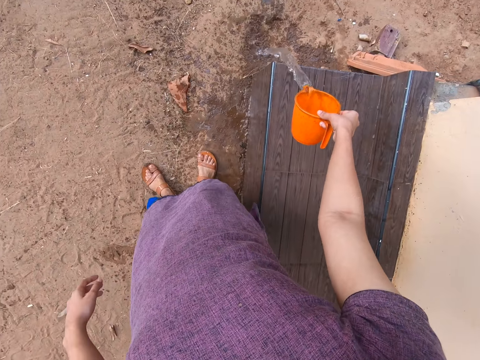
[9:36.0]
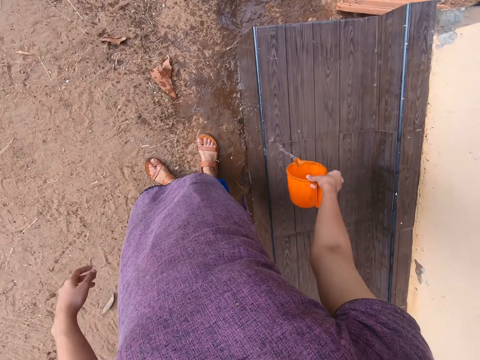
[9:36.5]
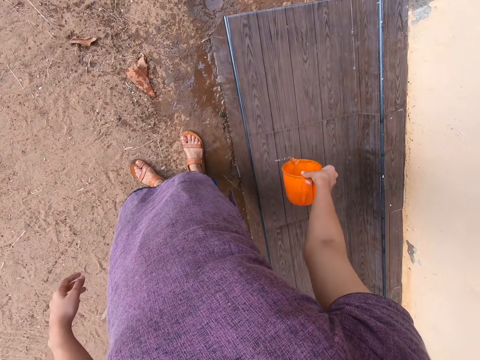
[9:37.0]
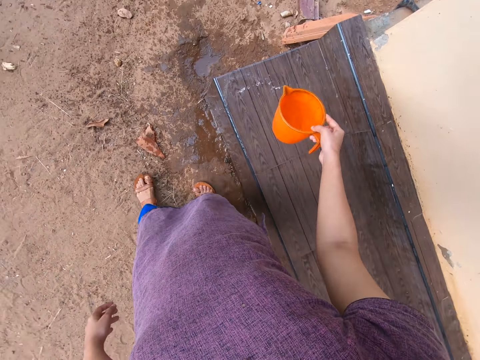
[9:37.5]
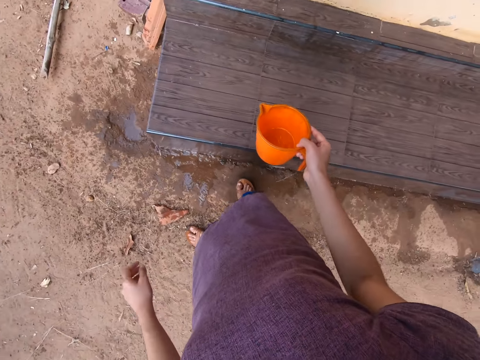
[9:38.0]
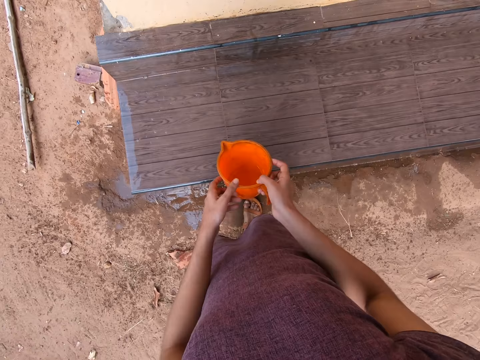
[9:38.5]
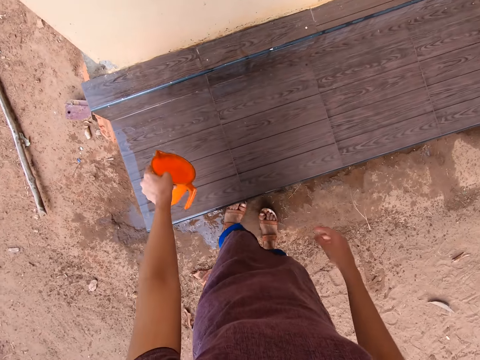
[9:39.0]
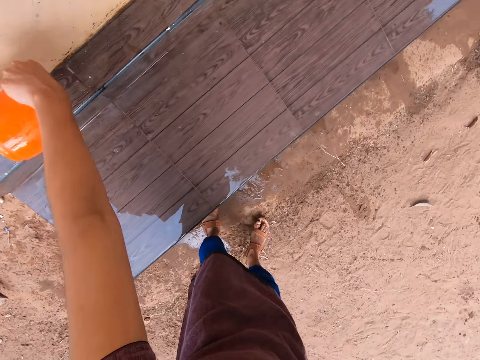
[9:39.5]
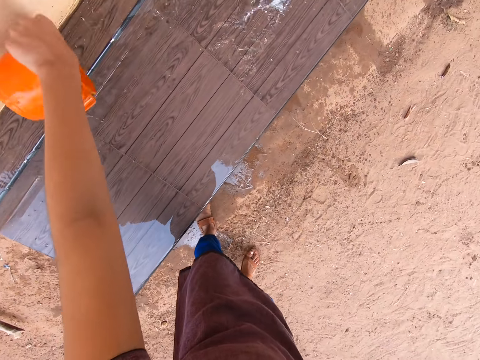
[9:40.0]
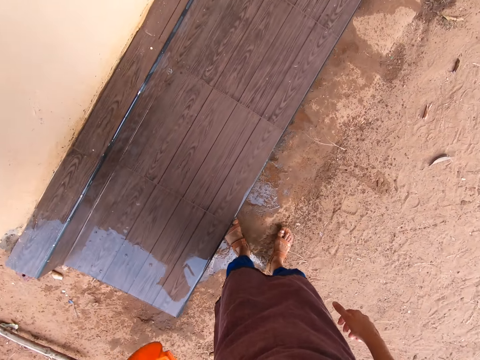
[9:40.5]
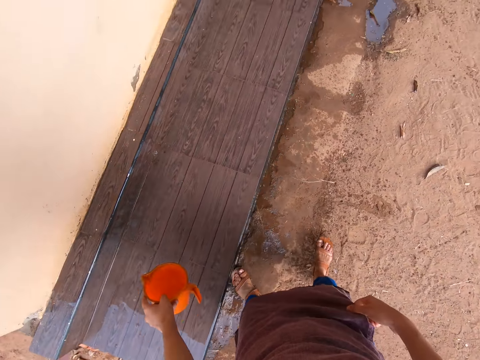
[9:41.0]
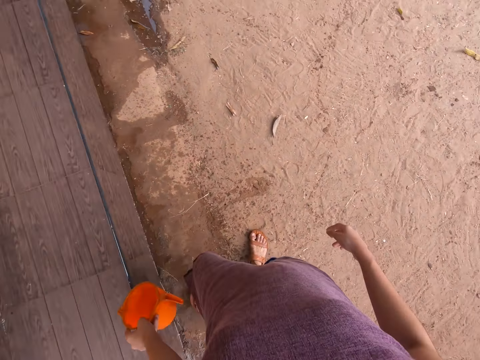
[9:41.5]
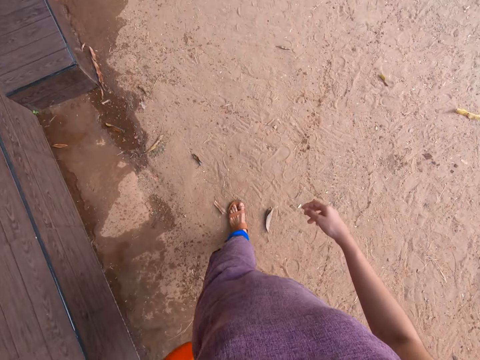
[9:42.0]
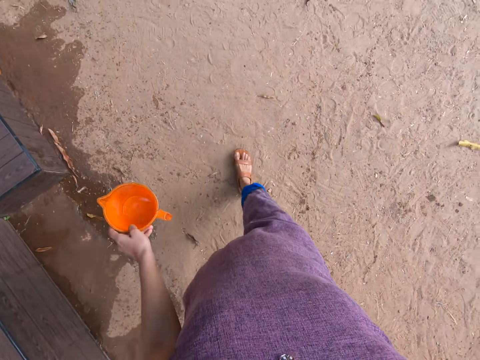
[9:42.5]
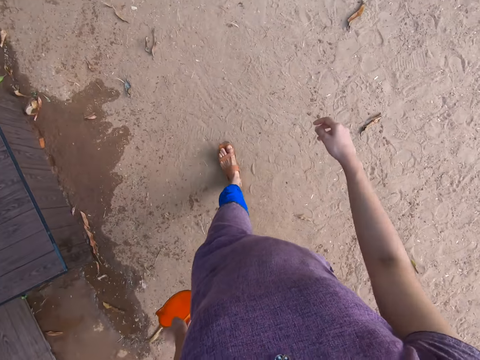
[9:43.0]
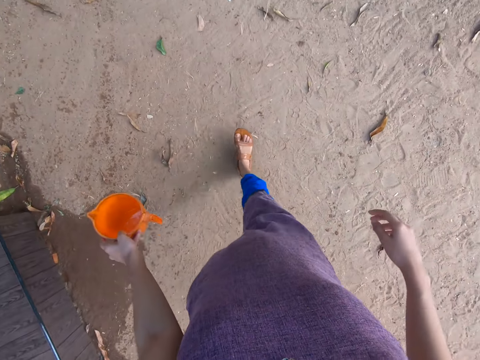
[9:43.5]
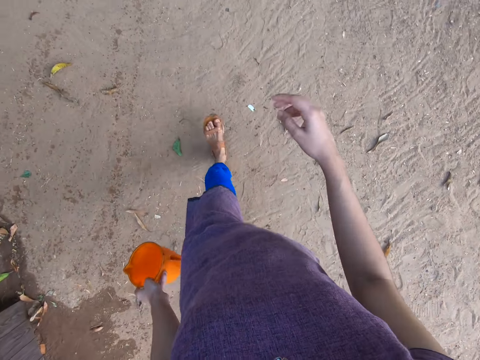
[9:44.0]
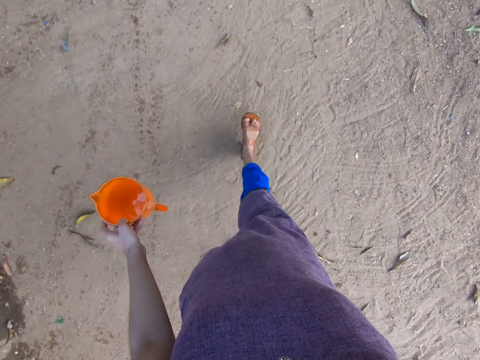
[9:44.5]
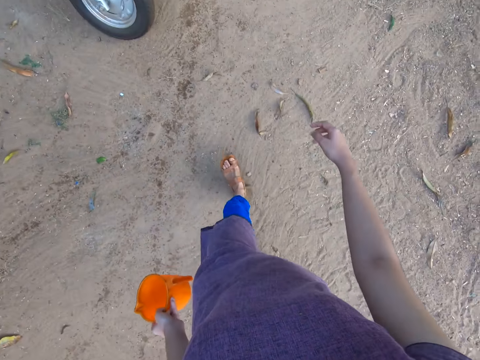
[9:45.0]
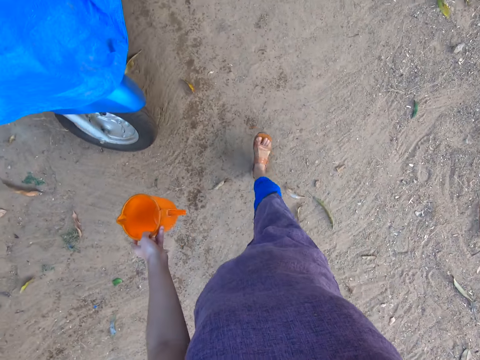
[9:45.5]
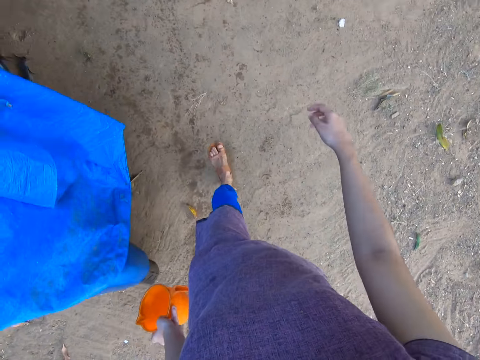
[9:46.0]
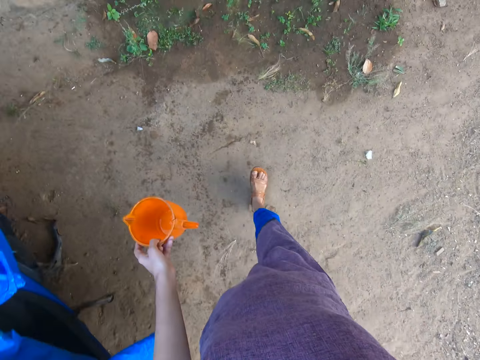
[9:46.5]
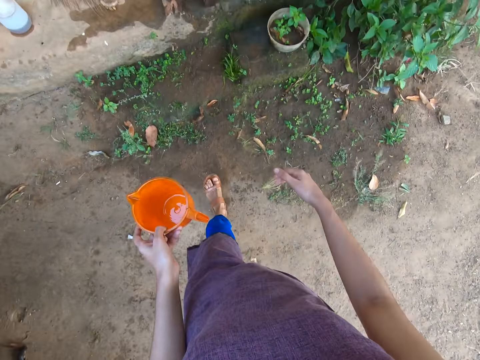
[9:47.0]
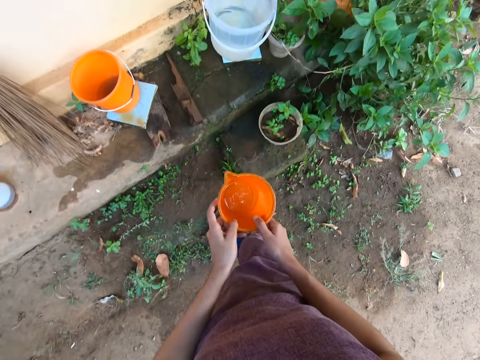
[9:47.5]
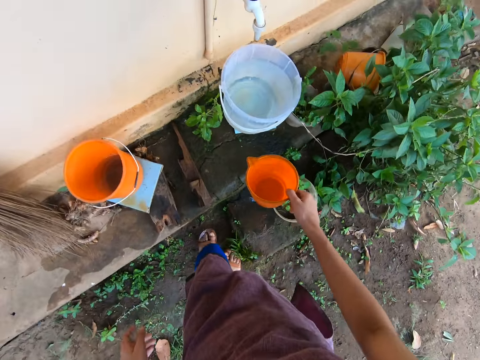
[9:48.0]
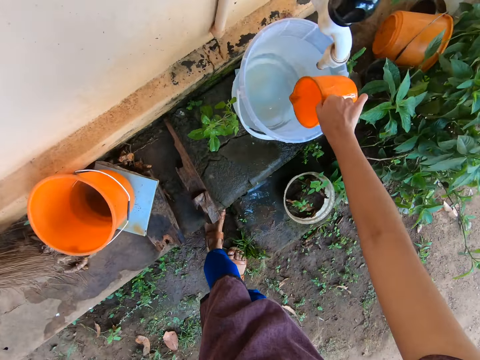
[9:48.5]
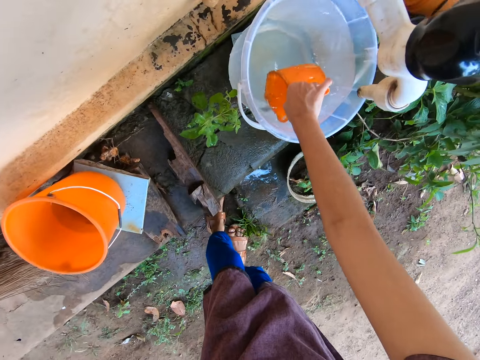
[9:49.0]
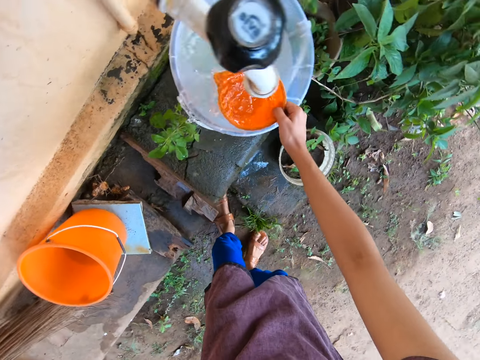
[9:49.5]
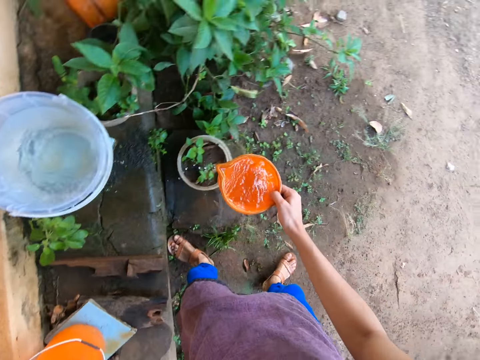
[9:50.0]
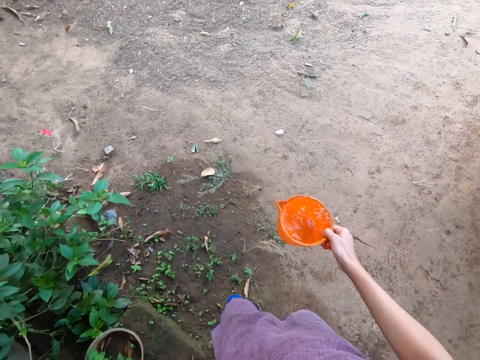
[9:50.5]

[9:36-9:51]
The camera wearer pours water on the ground floor. She passes the cup from her right hand to her left hand. She pours water on the staircase or the ground floor with the cup in her left hand. She walks around the compound. She walks towards the tap. She passes the cup from her left hand to her right hand. She scoops water from the bucket with the cup in her right hand.

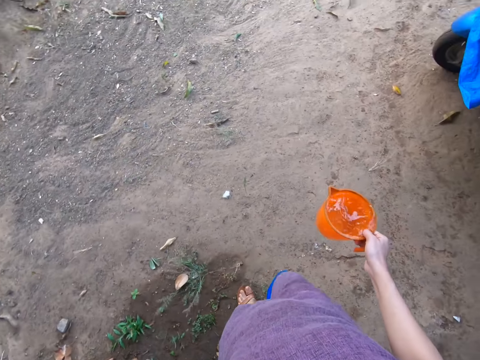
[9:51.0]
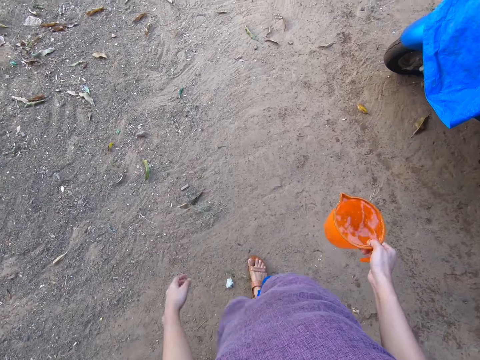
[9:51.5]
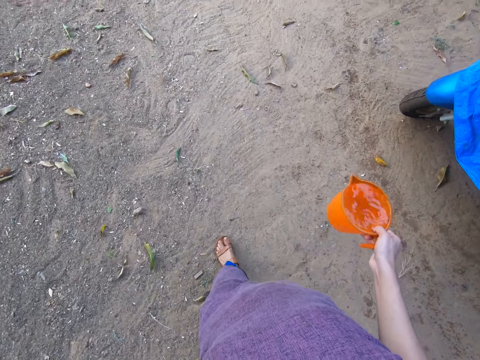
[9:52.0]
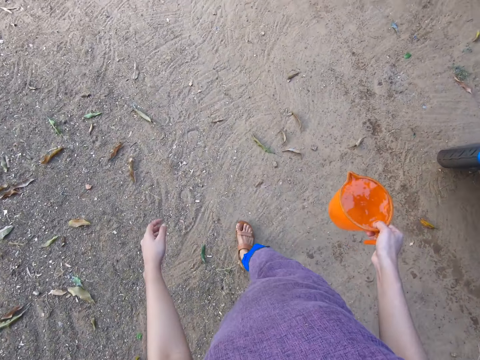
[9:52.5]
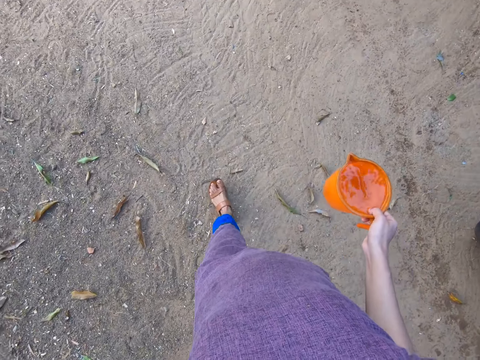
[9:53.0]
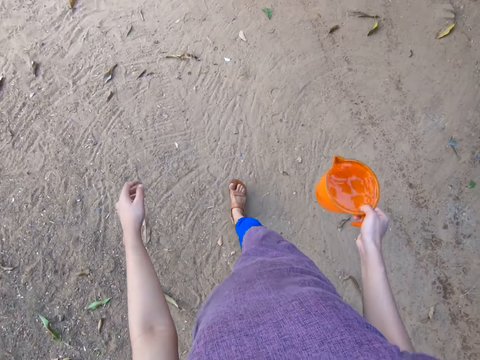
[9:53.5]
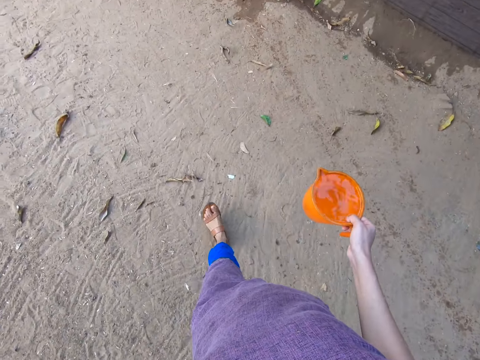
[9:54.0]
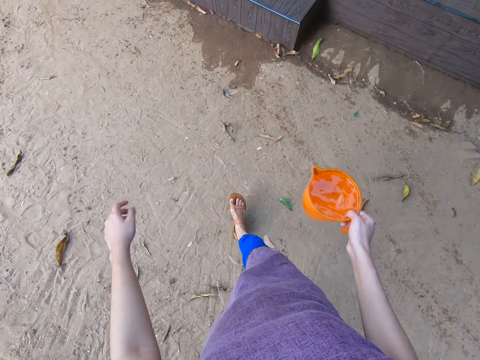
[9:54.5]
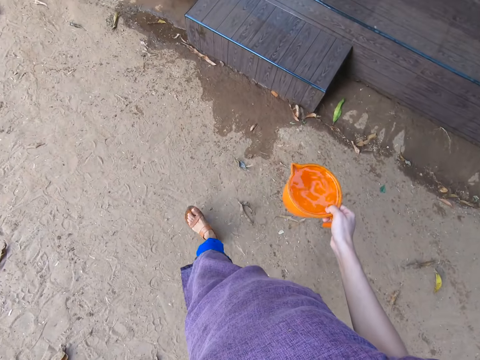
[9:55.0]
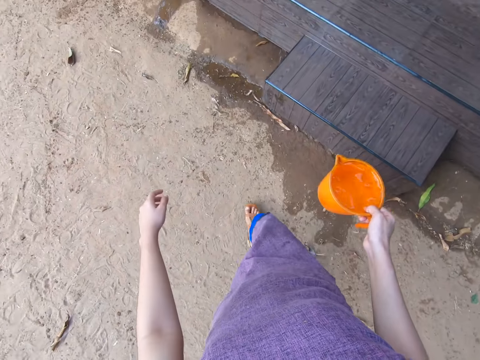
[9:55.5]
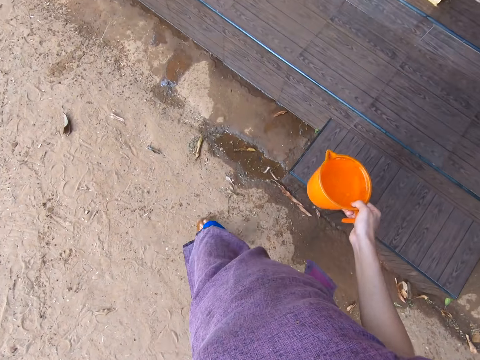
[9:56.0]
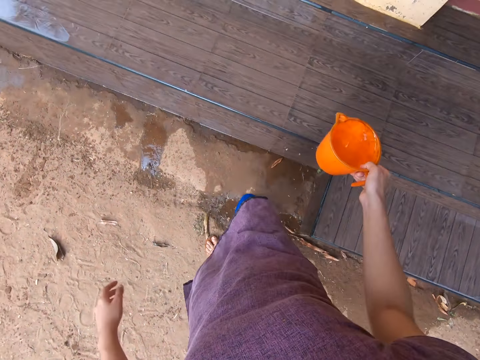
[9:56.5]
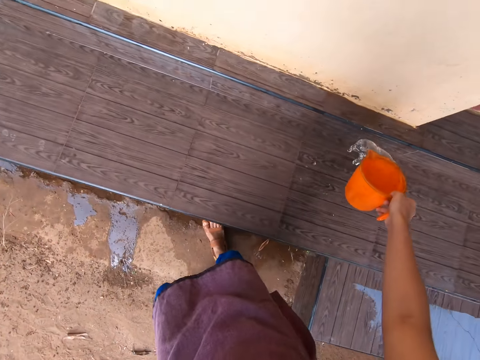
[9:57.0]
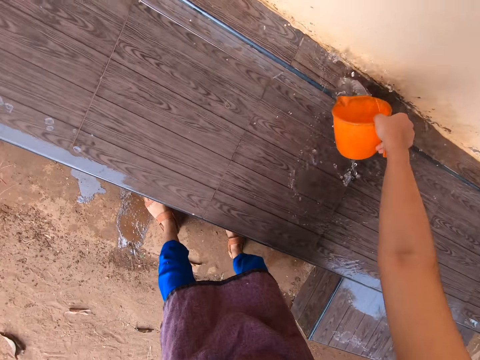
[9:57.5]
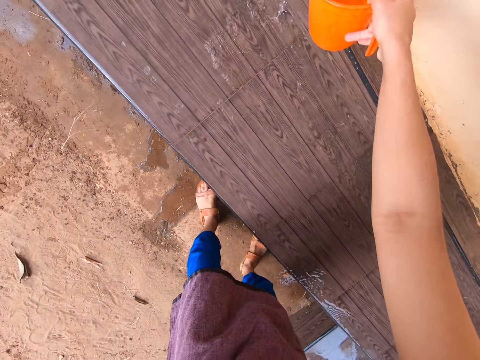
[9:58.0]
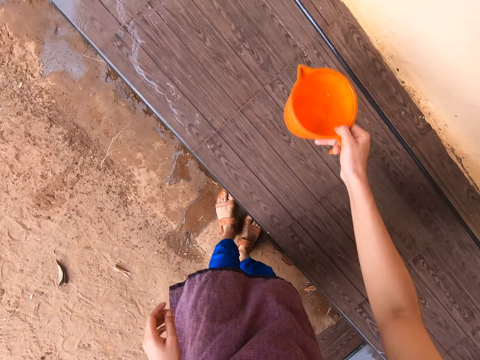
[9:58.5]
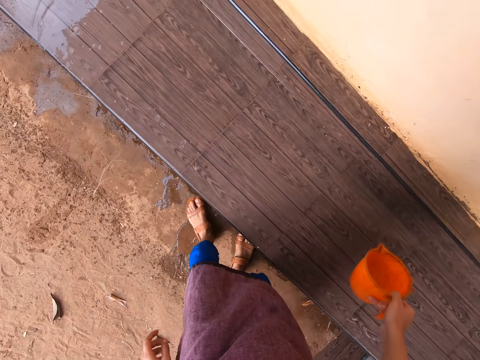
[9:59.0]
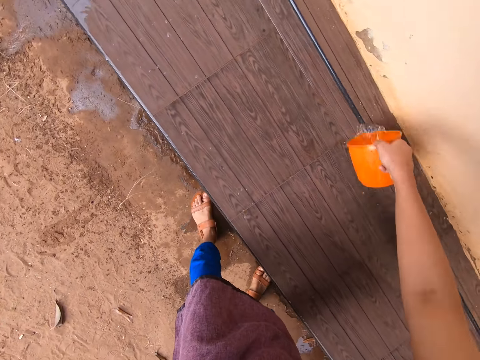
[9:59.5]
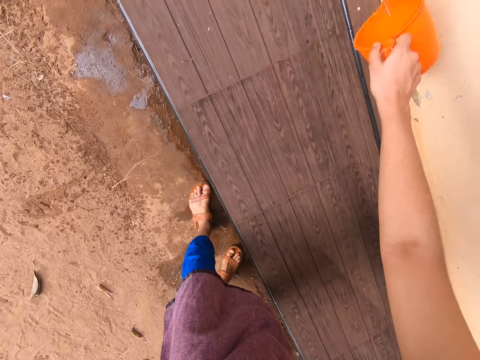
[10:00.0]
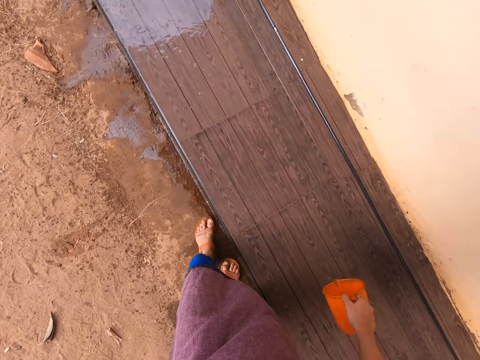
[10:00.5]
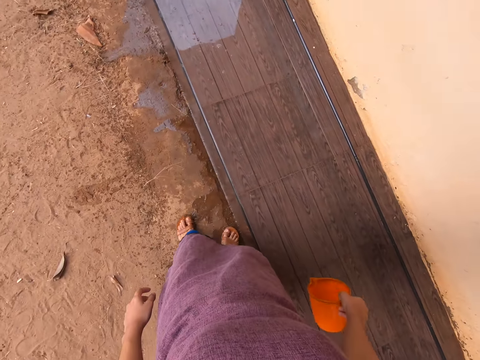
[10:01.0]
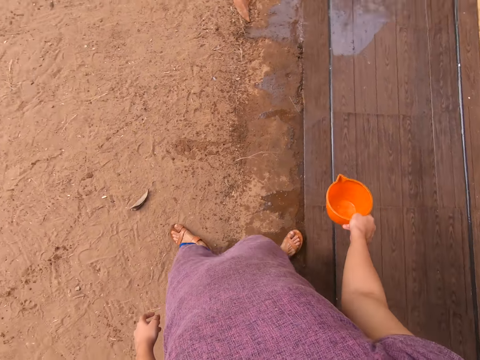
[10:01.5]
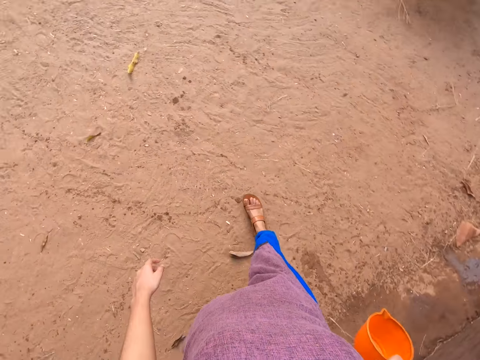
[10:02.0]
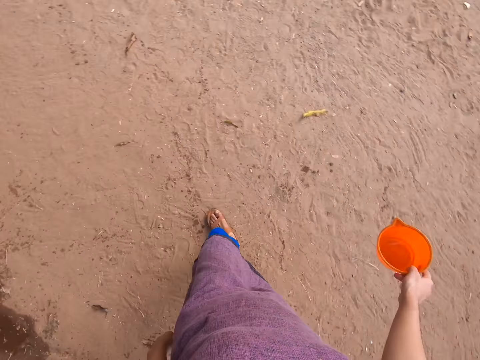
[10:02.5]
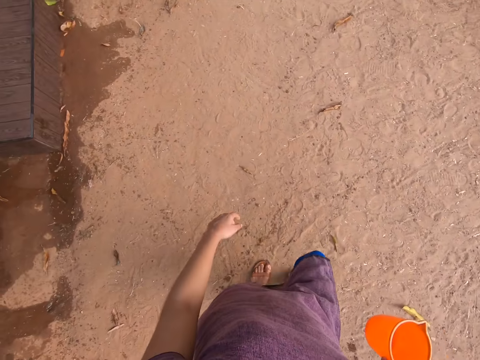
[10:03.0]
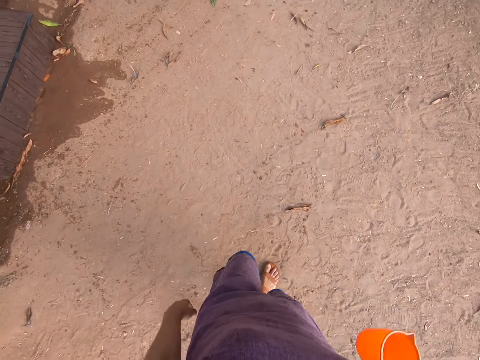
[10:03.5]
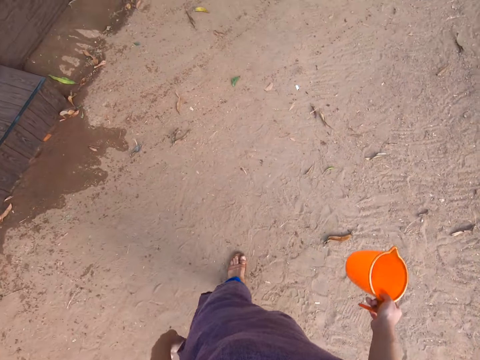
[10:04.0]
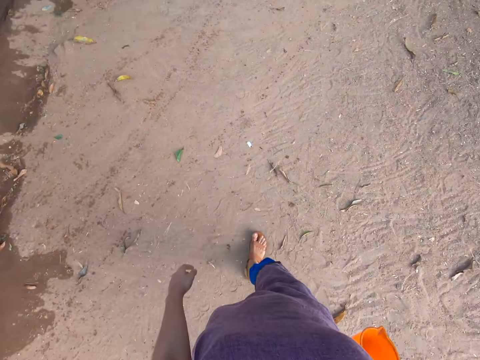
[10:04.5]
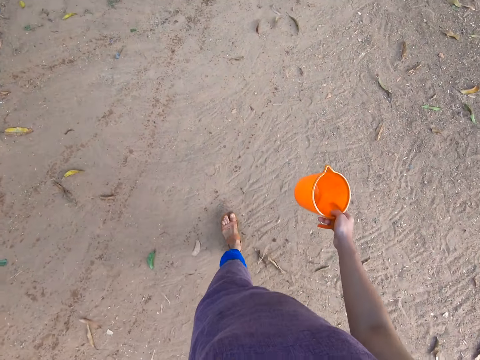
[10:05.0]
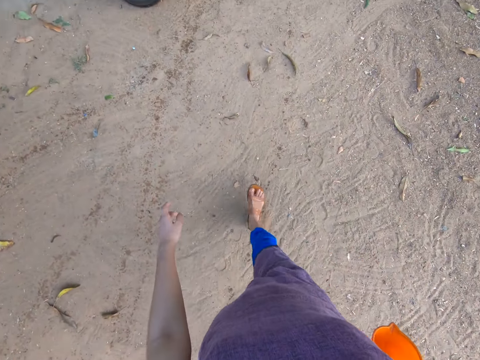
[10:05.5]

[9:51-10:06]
The camera wearer walks around the compound. She walks towards the staircase. She walks around the compound again. She pours water on the staircase with the cup in her right hand. She pours water on the ground floor. She walks around the compound.
